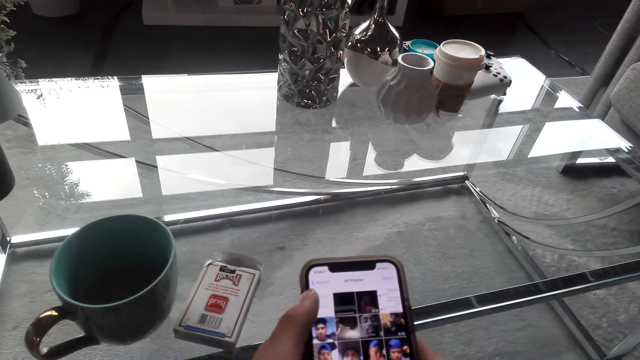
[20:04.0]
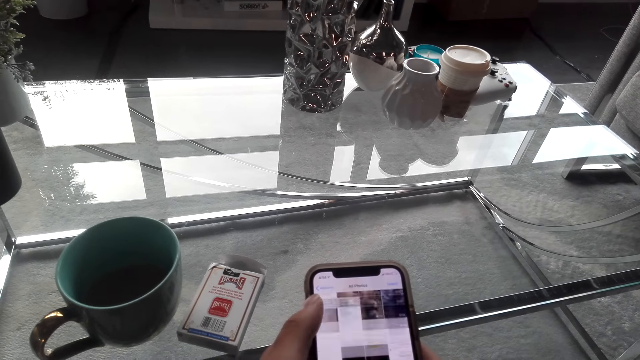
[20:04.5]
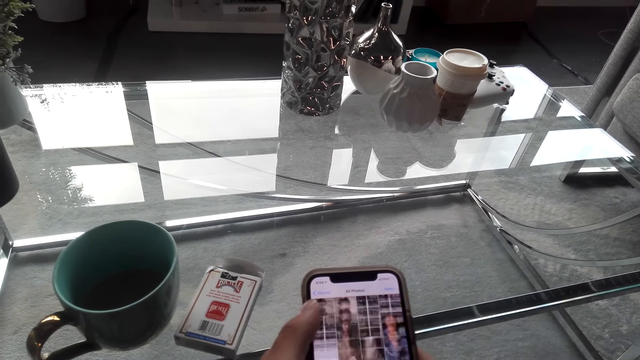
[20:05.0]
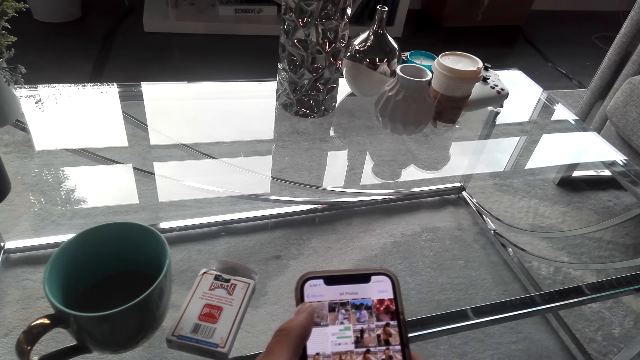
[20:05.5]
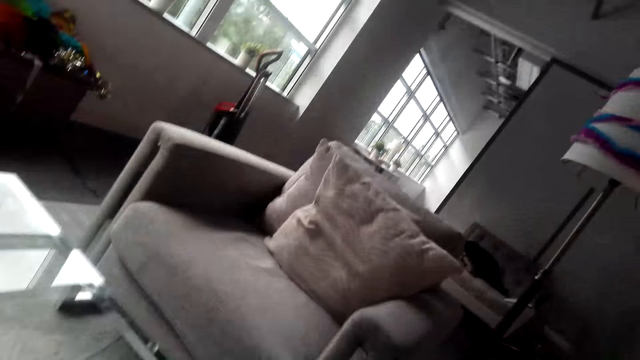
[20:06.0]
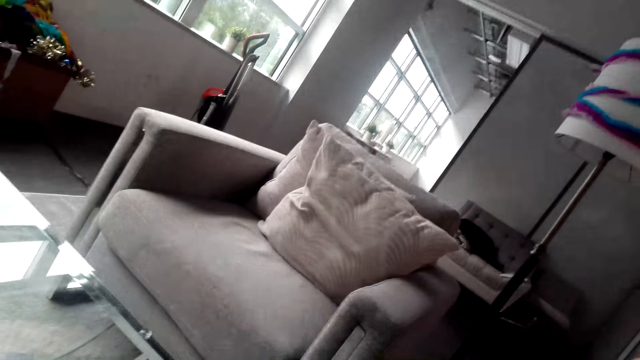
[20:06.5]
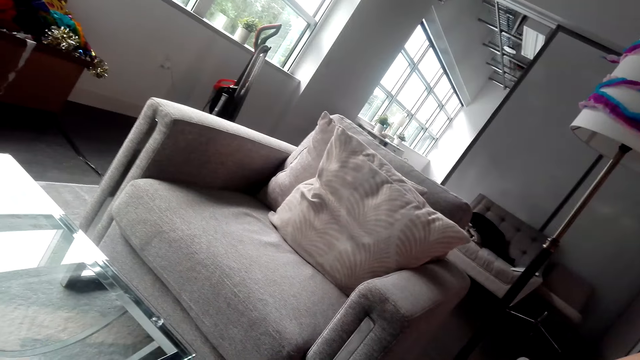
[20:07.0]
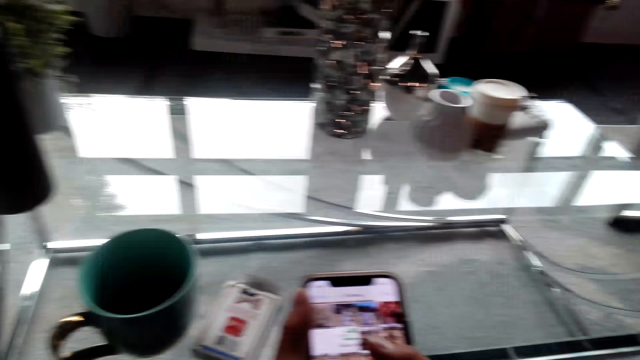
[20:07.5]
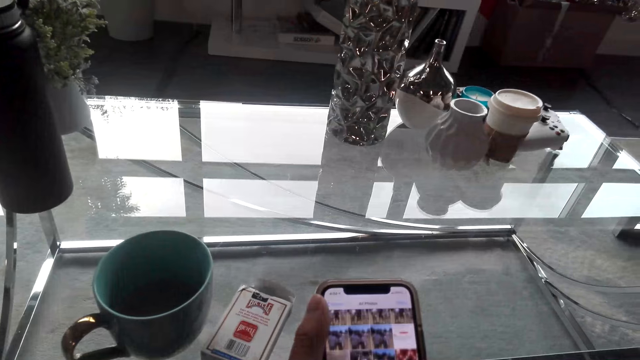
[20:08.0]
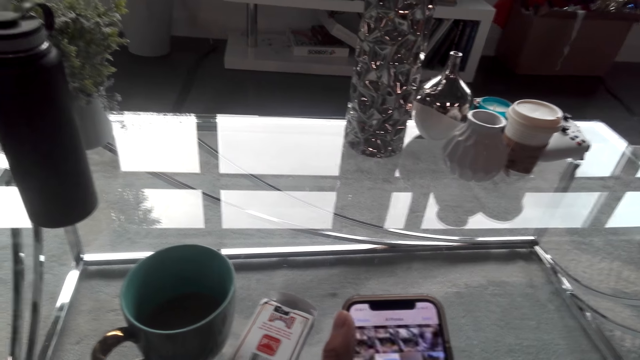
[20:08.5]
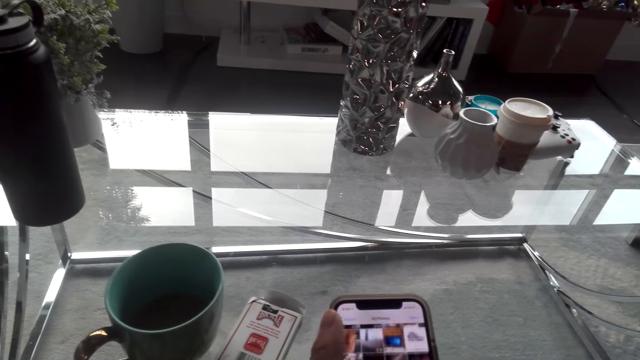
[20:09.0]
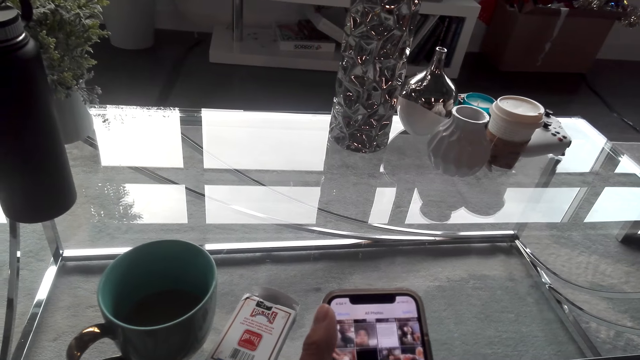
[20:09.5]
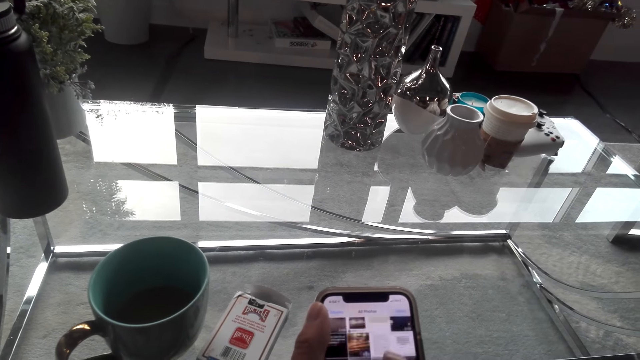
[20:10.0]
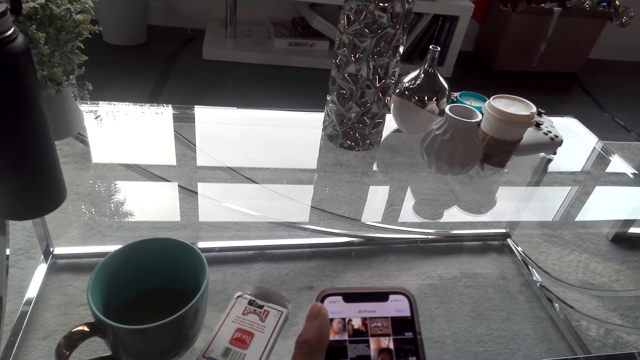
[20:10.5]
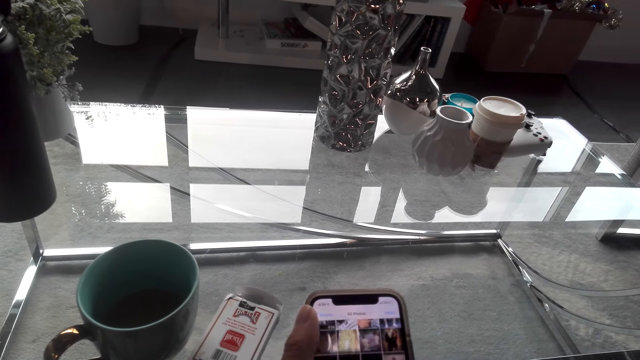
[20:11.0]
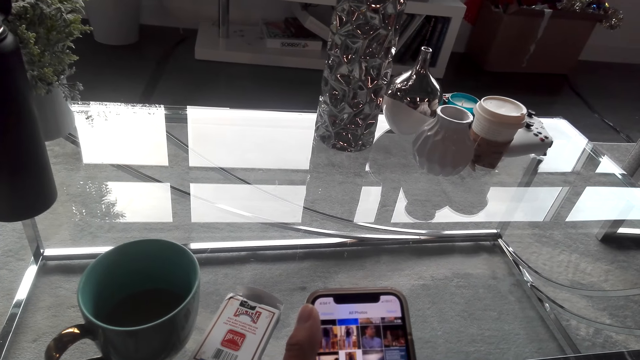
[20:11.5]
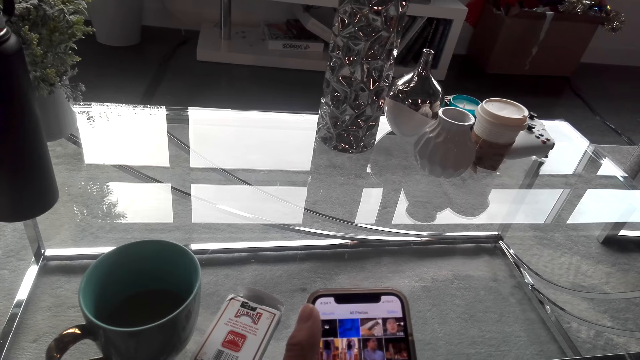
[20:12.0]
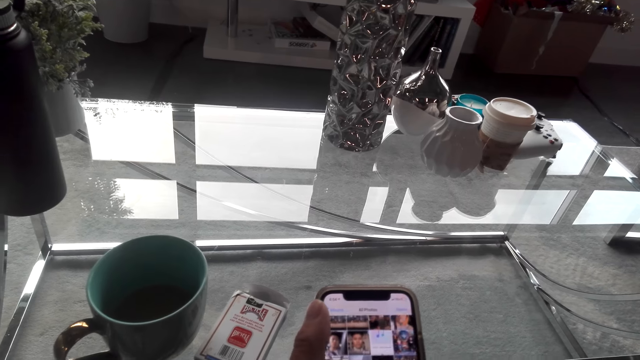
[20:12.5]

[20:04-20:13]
The camera wearer operates a phone. They turn around. They operate the phone. They converse with a woman.

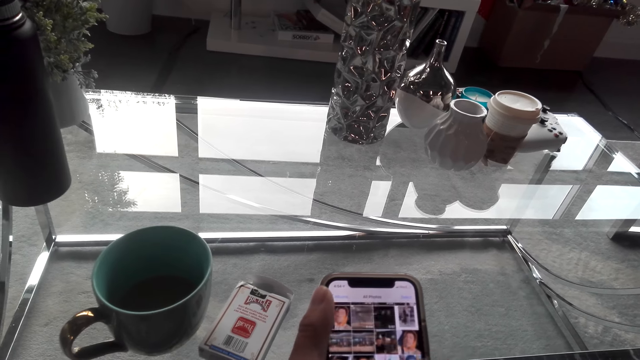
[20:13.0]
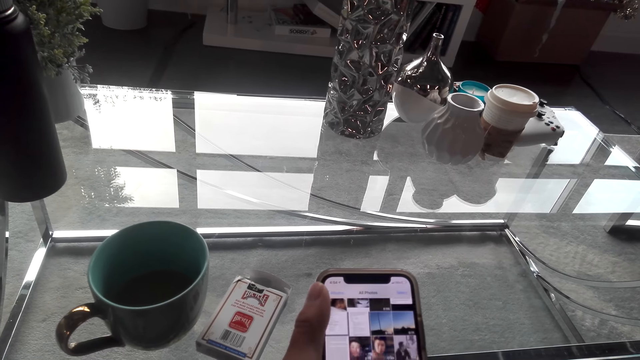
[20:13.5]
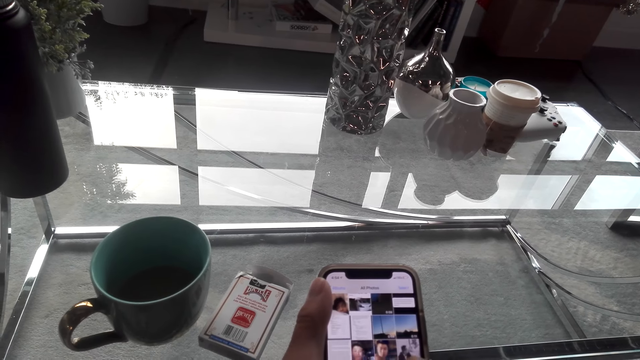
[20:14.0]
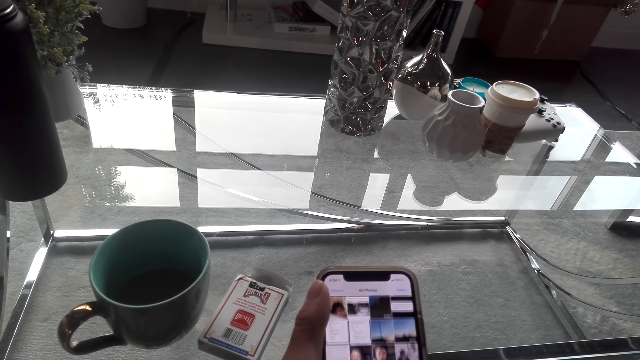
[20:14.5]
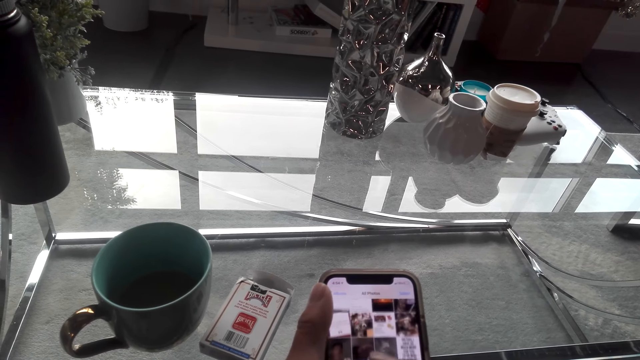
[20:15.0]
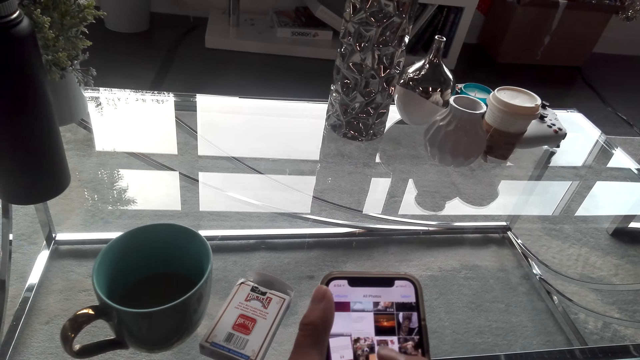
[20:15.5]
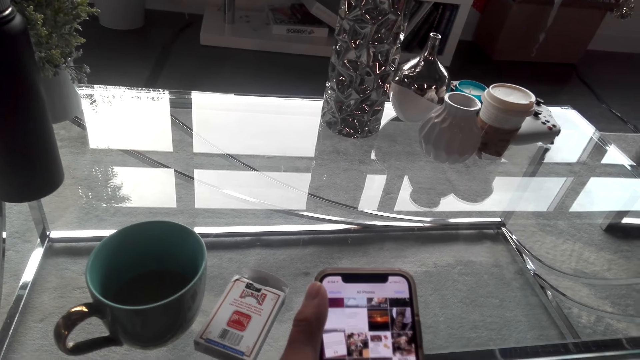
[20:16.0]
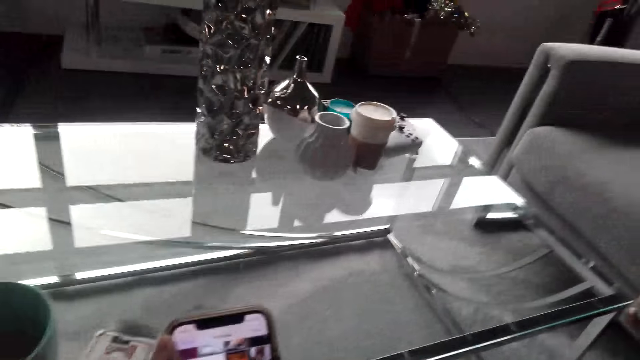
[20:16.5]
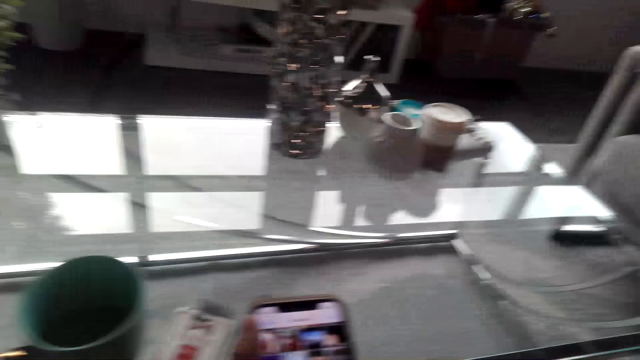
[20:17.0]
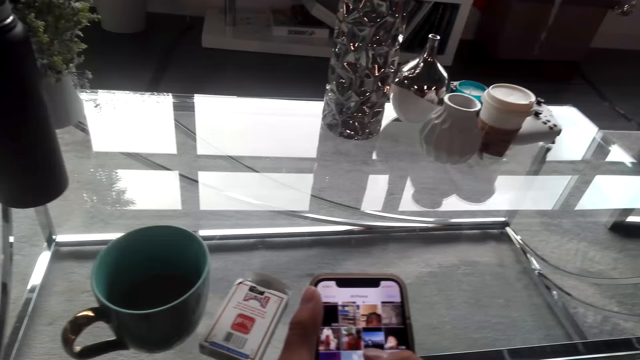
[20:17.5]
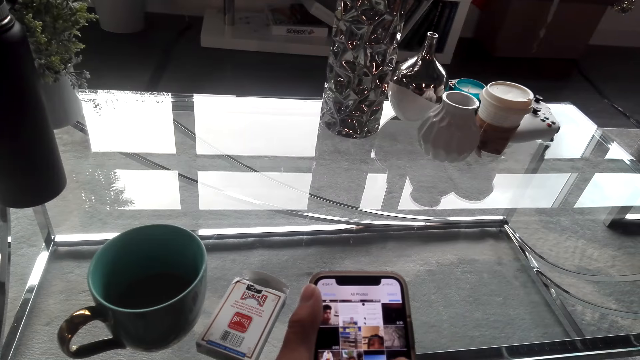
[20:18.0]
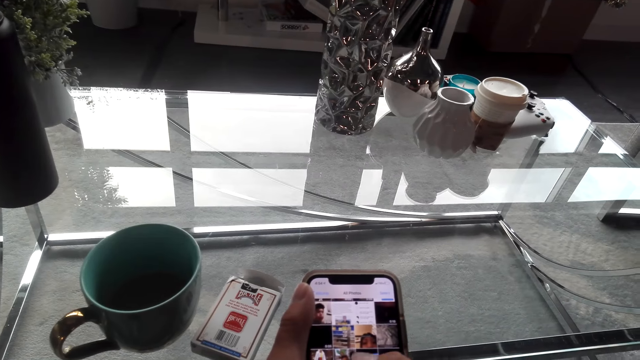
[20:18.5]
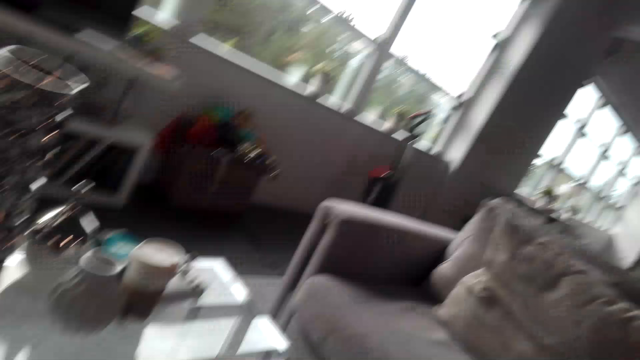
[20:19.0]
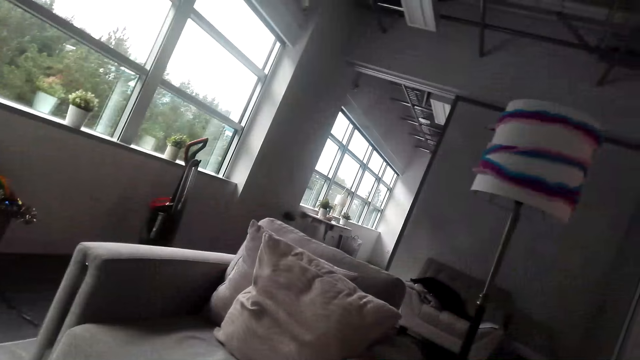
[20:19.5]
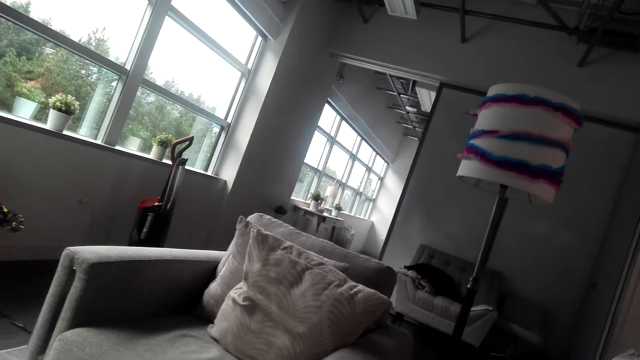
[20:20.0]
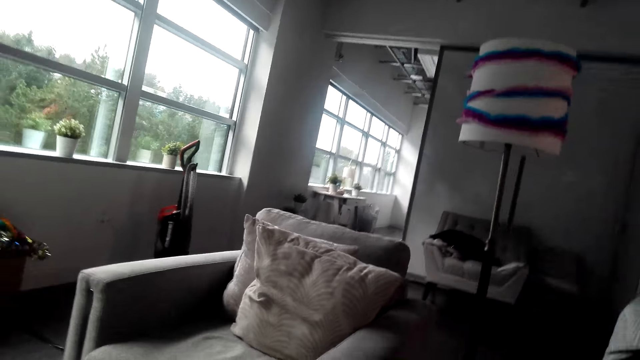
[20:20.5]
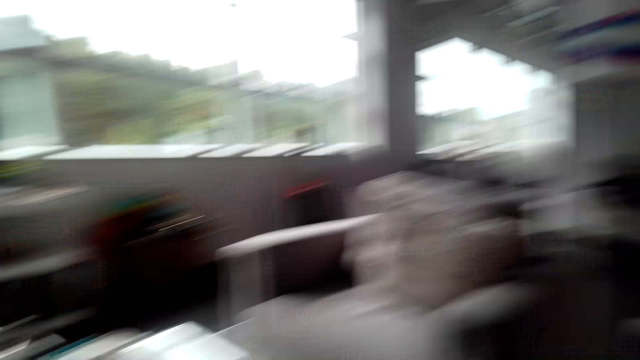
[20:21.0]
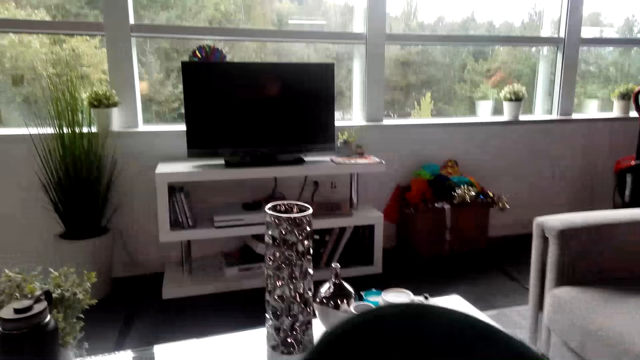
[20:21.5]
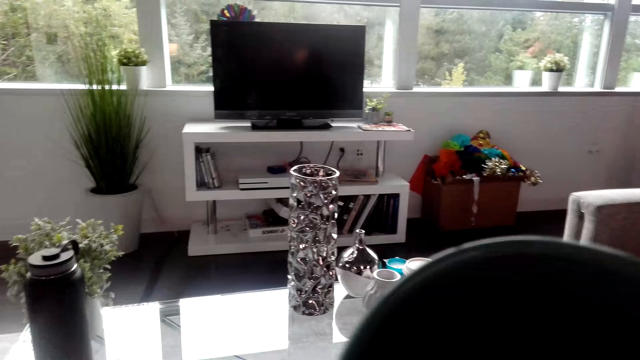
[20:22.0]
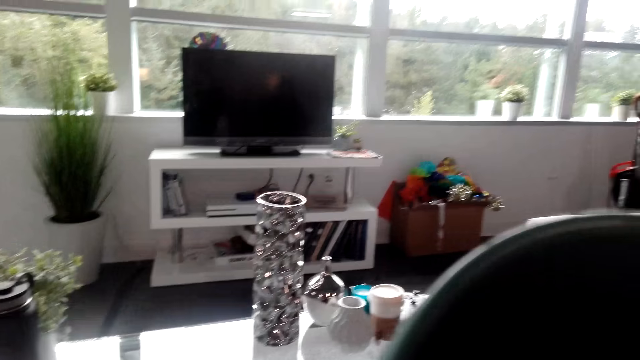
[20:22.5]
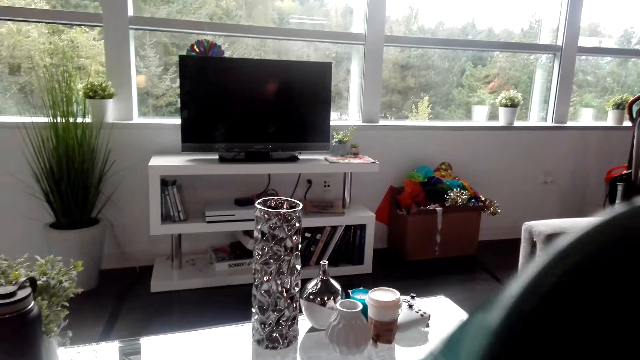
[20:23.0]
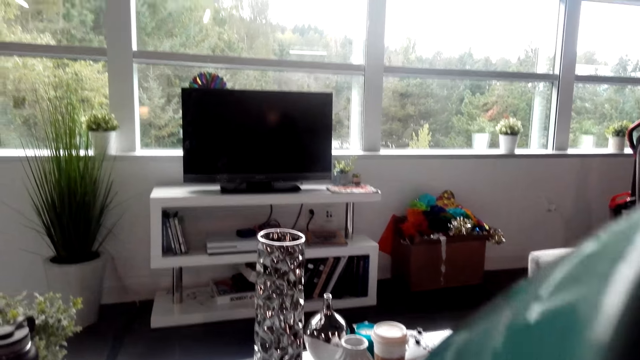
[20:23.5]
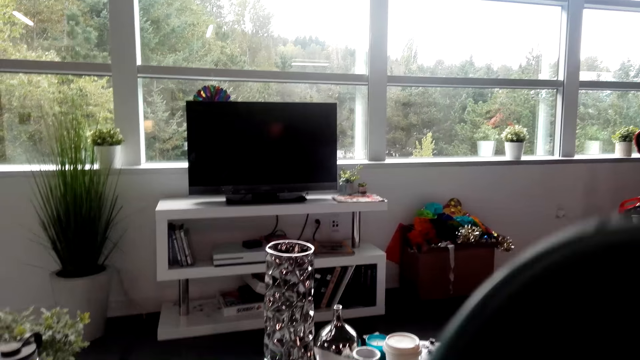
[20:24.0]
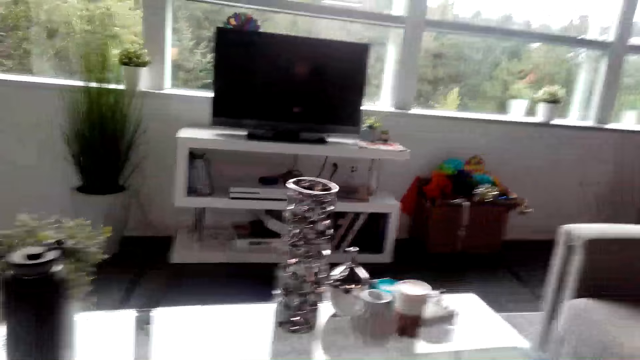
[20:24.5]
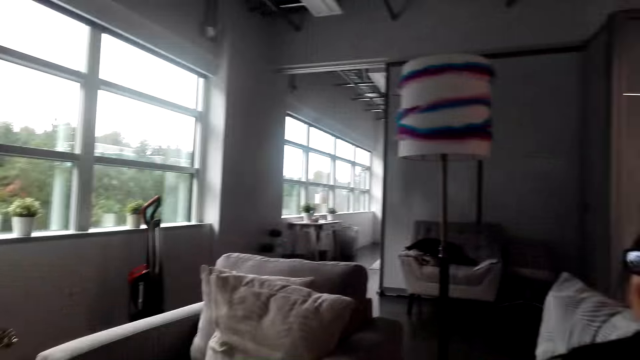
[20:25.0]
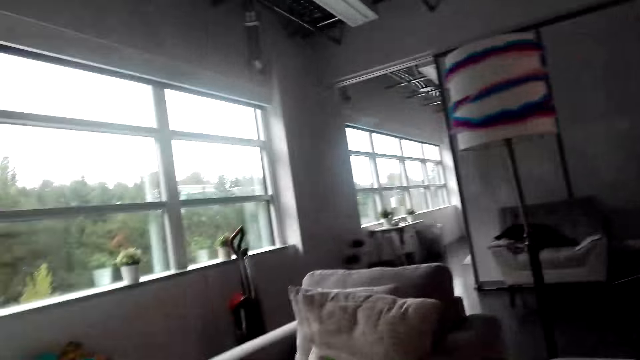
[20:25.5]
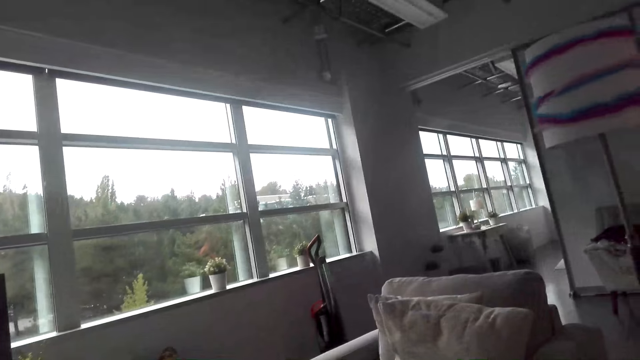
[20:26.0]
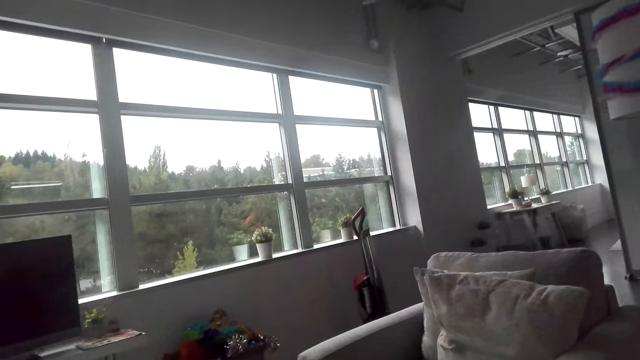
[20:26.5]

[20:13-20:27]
A woman converses with the camera wearer. The camera wearer uses his phone. They turn around. They operate the phone. They turn around. The woman converses with the camera wearer. The camera wearer sips coffee or tea from the mug. They turn around.
